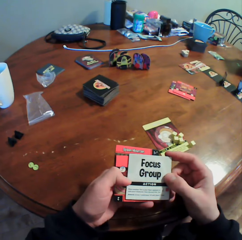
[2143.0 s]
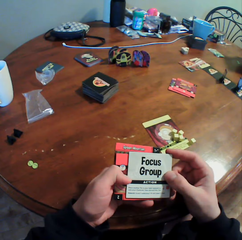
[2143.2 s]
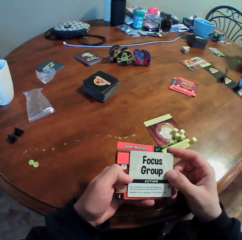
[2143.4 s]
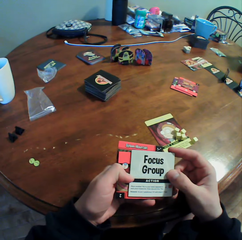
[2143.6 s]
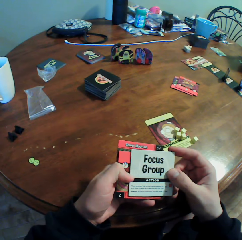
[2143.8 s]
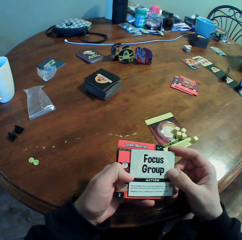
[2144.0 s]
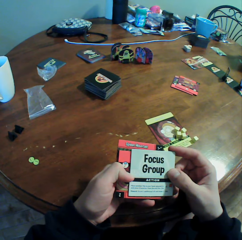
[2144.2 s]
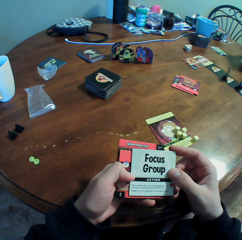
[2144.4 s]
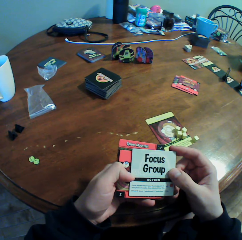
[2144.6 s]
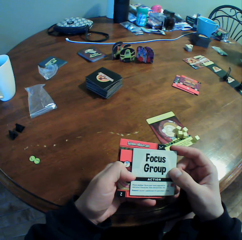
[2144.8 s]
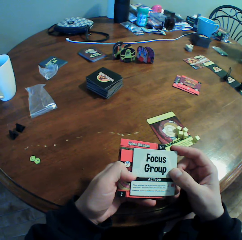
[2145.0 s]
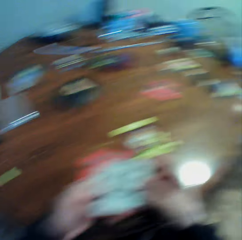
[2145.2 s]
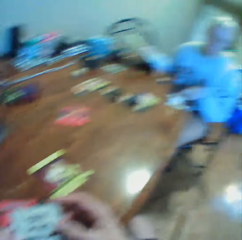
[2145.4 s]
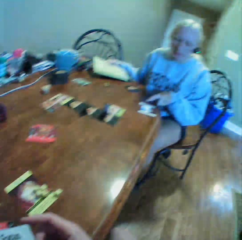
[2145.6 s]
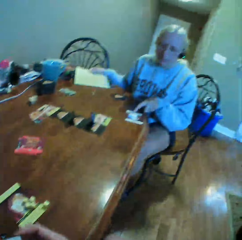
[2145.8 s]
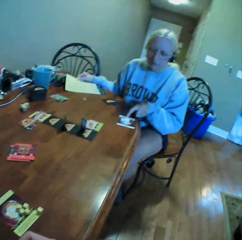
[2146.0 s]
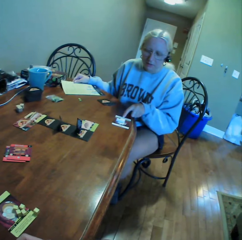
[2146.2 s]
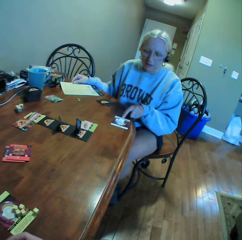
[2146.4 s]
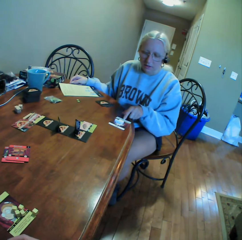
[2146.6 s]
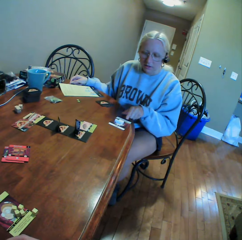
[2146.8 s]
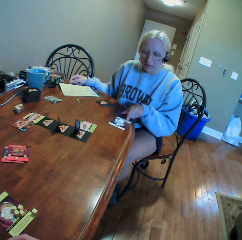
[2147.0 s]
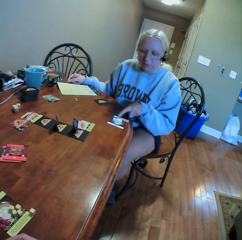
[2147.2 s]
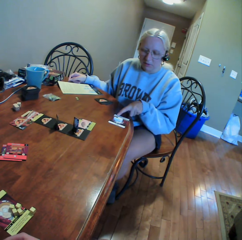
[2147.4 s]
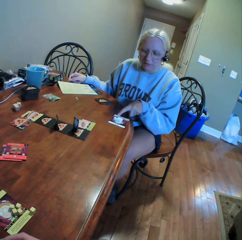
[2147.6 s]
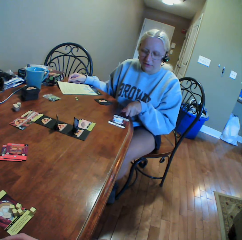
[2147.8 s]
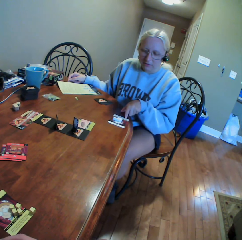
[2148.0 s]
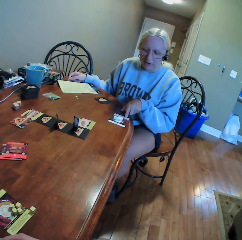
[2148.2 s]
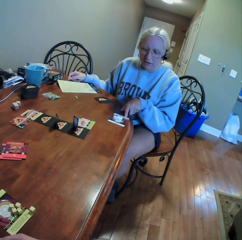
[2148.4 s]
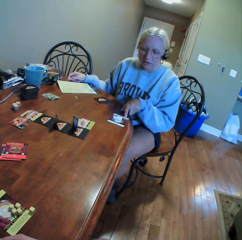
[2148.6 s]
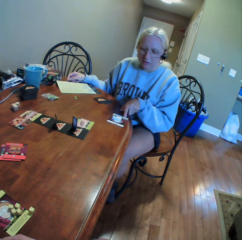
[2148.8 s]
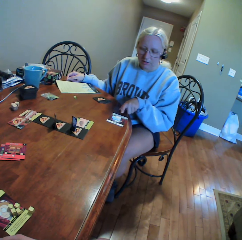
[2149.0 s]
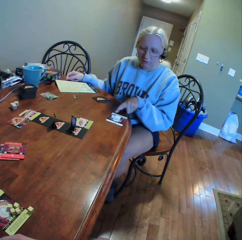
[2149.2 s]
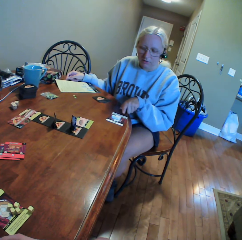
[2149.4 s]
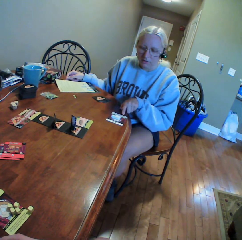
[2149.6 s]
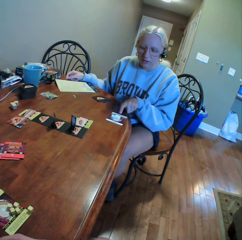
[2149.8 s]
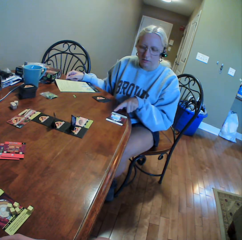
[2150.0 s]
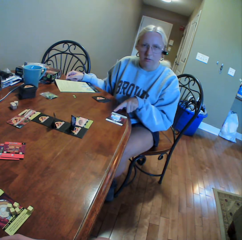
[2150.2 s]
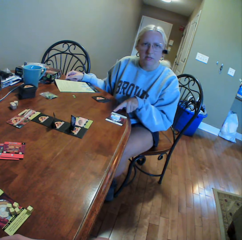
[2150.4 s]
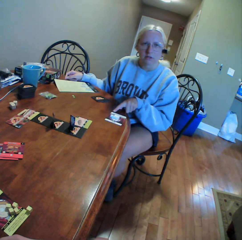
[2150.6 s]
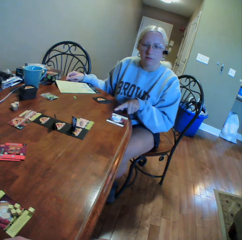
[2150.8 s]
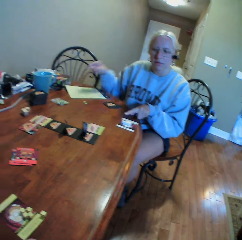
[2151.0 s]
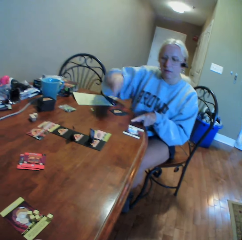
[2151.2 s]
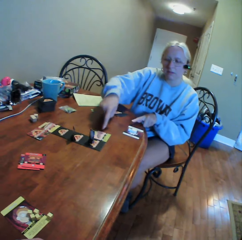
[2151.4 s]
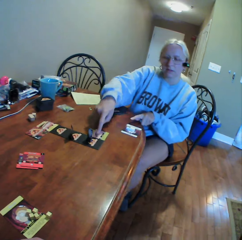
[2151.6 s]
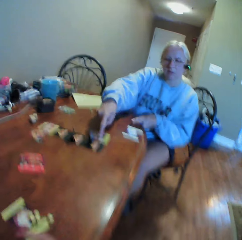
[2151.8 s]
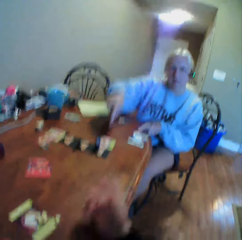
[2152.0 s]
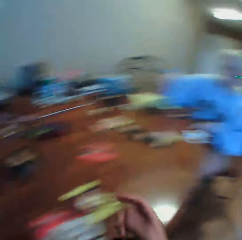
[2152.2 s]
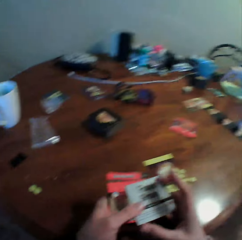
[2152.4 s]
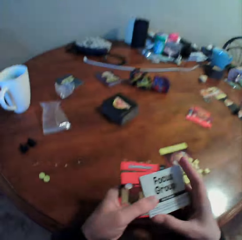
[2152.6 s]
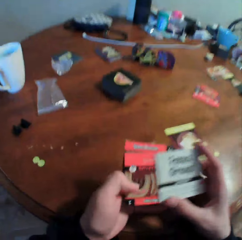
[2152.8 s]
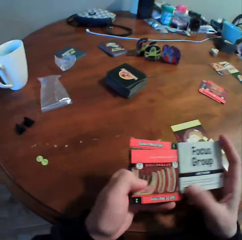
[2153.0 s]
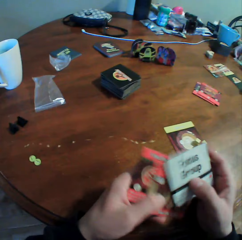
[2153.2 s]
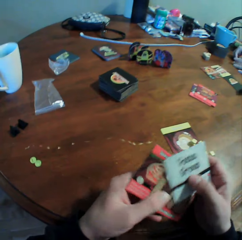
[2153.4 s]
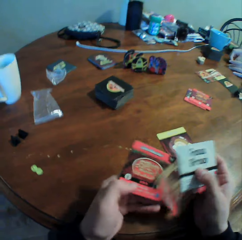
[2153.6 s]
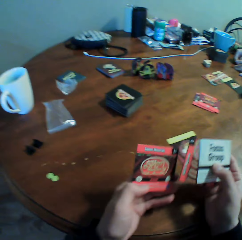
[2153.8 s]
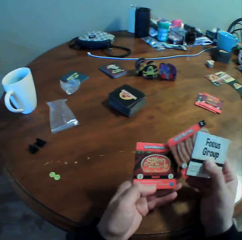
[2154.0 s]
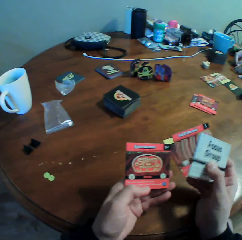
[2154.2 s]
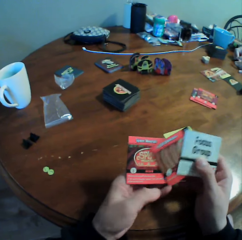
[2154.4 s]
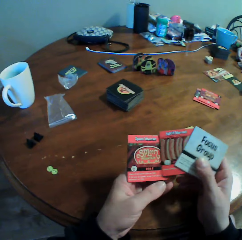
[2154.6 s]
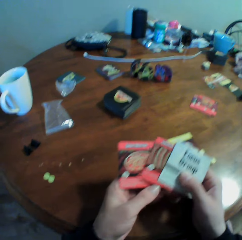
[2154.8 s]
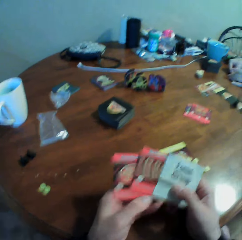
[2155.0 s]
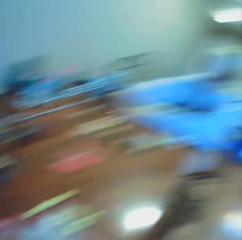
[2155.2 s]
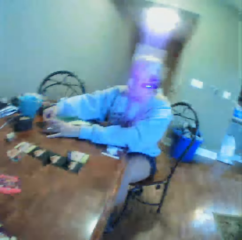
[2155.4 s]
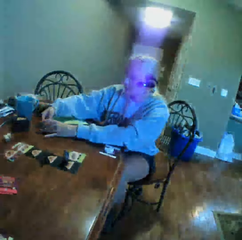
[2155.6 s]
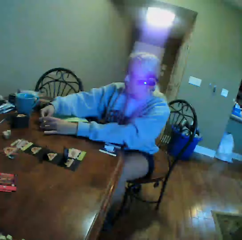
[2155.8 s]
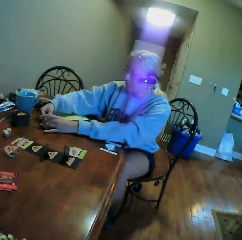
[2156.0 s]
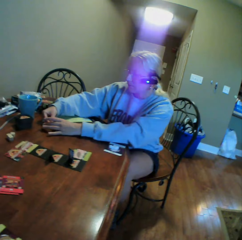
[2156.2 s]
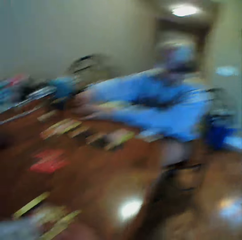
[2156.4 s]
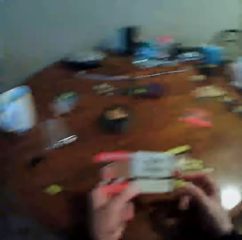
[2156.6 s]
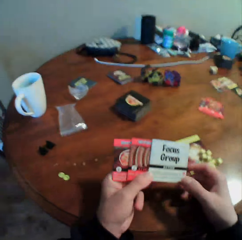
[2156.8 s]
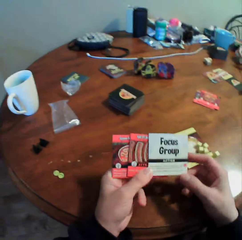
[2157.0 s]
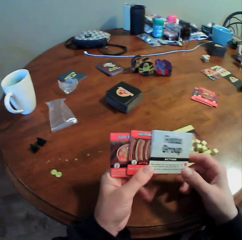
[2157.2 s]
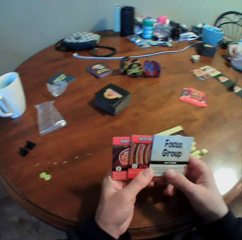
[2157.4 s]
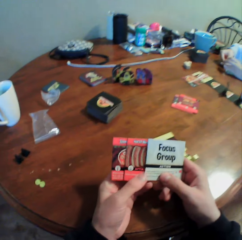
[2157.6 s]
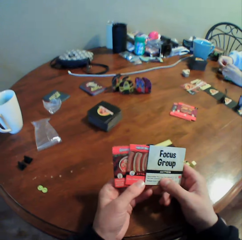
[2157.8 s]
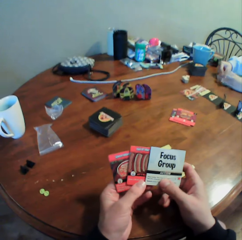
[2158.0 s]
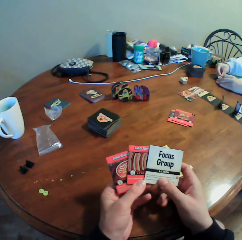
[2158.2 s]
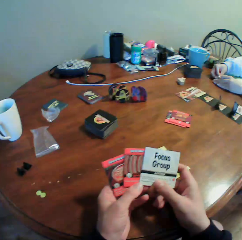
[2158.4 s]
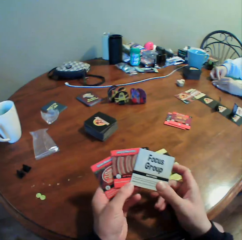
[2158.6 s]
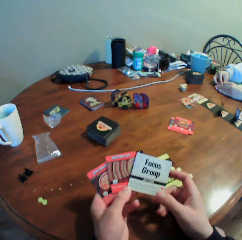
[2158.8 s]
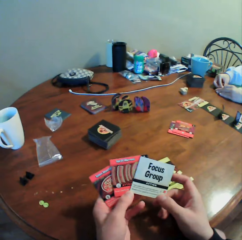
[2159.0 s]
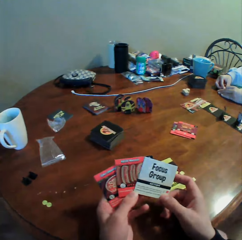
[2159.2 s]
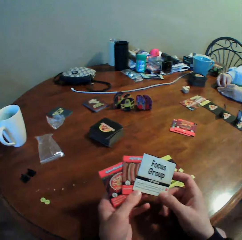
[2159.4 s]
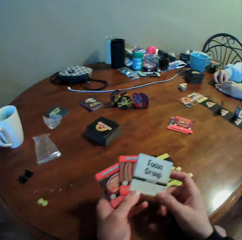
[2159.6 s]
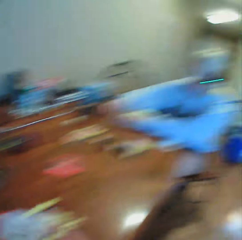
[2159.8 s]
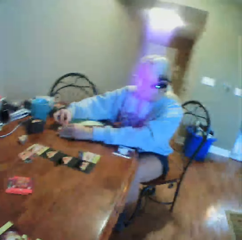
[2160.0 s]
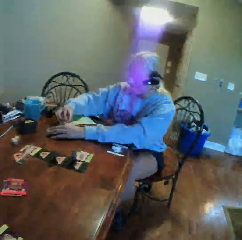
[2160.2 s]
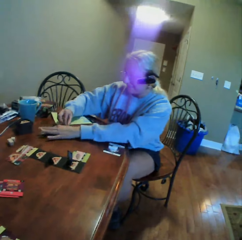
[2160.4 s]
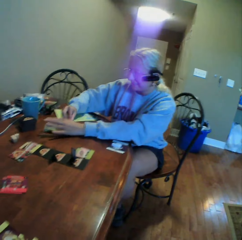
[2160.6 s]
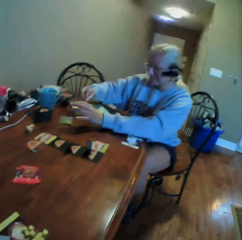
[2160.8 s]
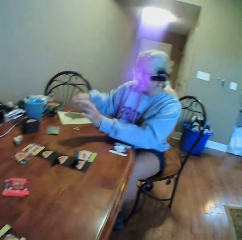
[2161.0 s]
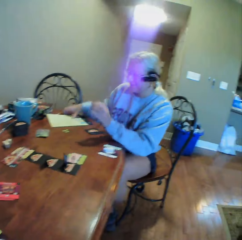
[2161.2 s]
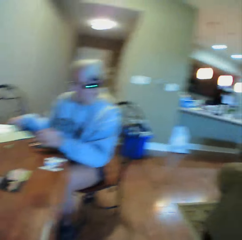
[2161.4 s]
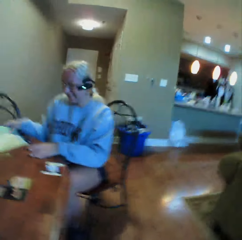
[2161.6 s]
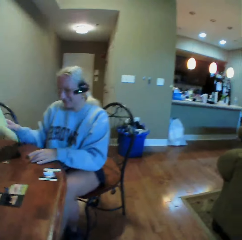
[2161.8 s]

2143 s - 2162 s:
The camera wearer looks at cards and sorts the cards in both hands. They hold a card with both hands. A woman puts a book on the table. The camera wearer looks around. The woman moves a finger. The woman points at something on the table with her finger. The woman points on a card. The camera wearer moves the cards. The woman picks something in a zipper bag. The camera wearer sorts the cards with both hands. They look around. They look at the cards and sort the cards with both hands. They look around. The woman does something on the table. The woman puts something on the table.

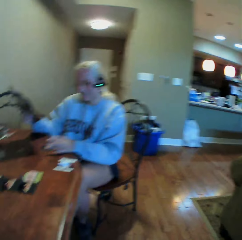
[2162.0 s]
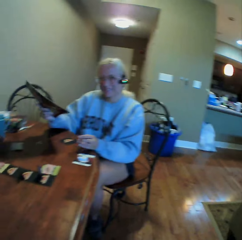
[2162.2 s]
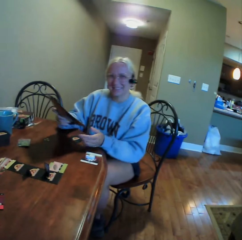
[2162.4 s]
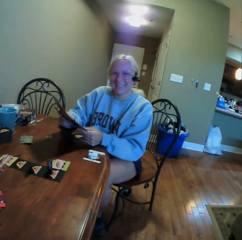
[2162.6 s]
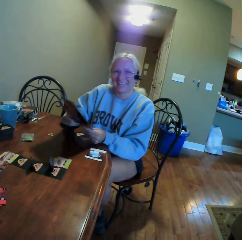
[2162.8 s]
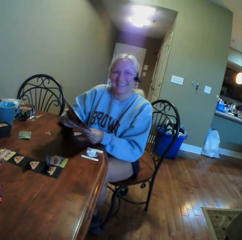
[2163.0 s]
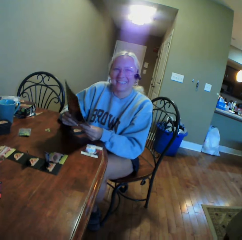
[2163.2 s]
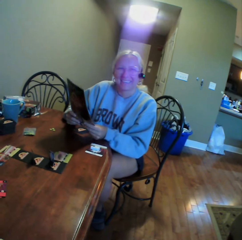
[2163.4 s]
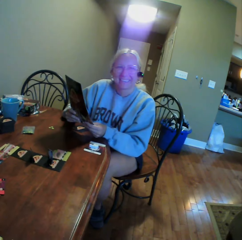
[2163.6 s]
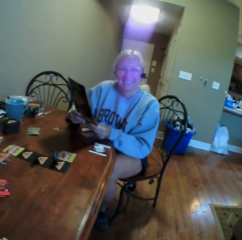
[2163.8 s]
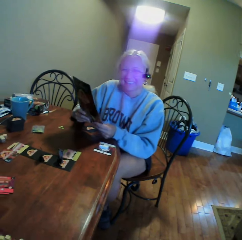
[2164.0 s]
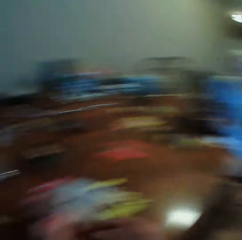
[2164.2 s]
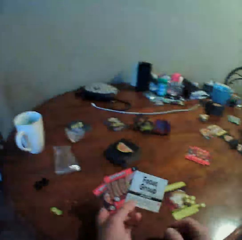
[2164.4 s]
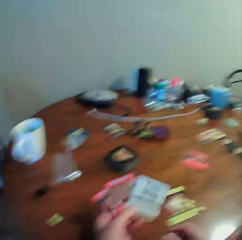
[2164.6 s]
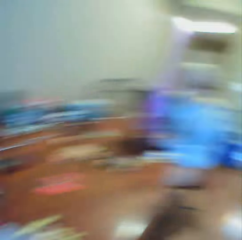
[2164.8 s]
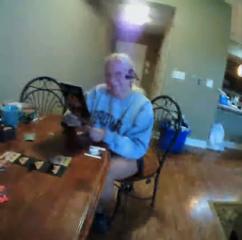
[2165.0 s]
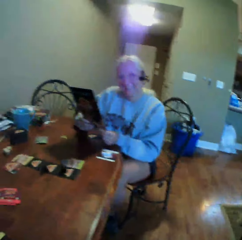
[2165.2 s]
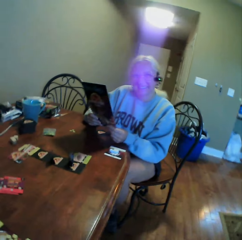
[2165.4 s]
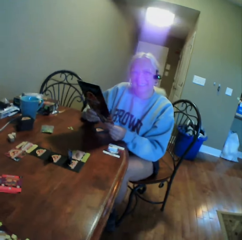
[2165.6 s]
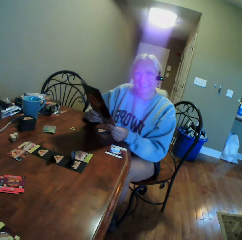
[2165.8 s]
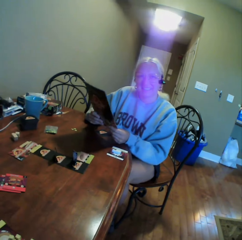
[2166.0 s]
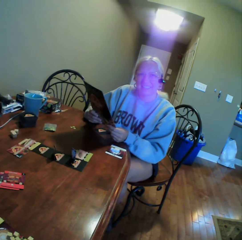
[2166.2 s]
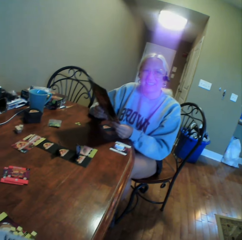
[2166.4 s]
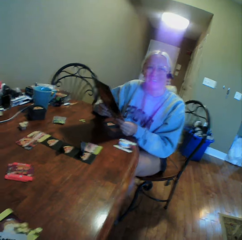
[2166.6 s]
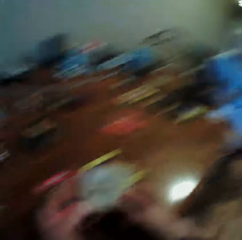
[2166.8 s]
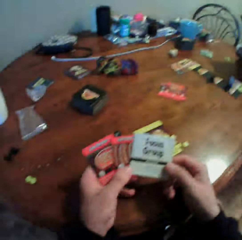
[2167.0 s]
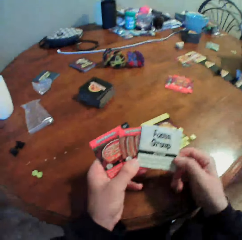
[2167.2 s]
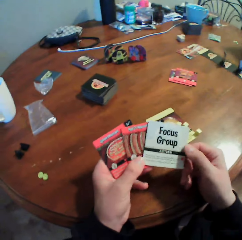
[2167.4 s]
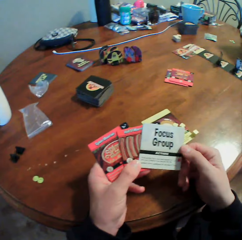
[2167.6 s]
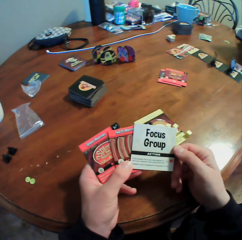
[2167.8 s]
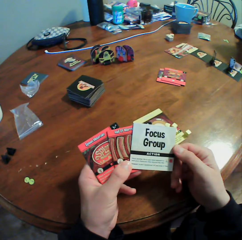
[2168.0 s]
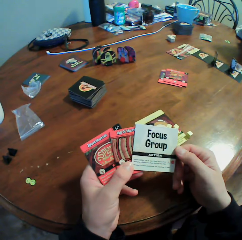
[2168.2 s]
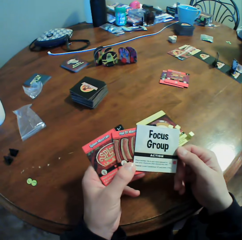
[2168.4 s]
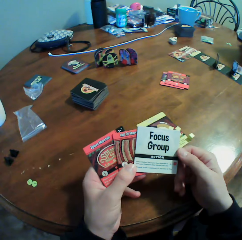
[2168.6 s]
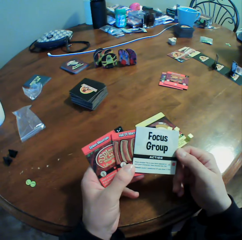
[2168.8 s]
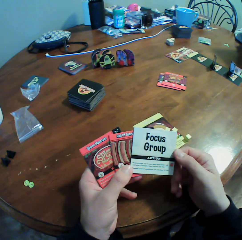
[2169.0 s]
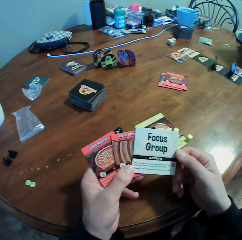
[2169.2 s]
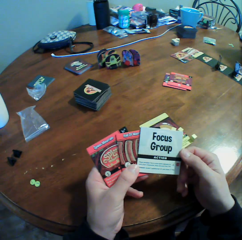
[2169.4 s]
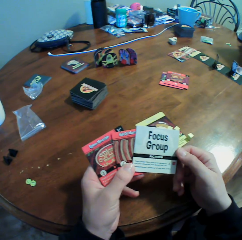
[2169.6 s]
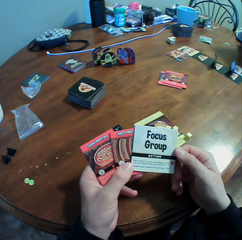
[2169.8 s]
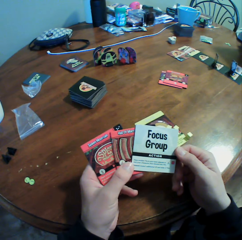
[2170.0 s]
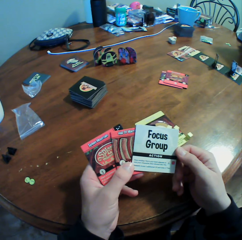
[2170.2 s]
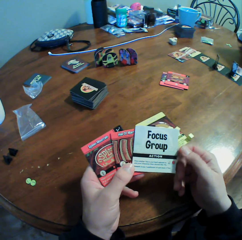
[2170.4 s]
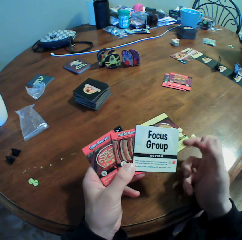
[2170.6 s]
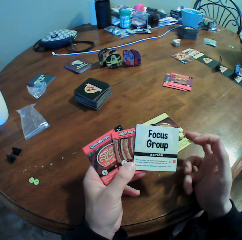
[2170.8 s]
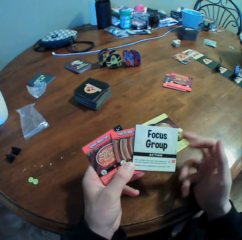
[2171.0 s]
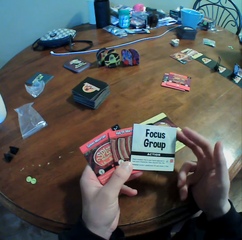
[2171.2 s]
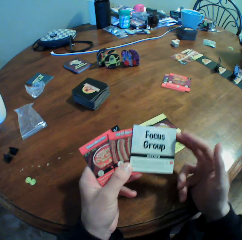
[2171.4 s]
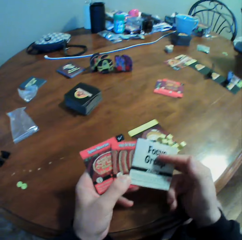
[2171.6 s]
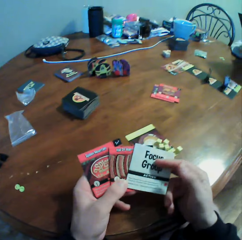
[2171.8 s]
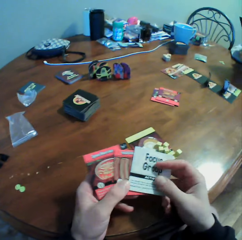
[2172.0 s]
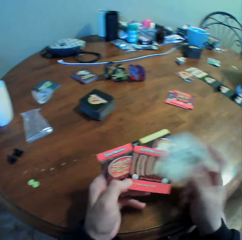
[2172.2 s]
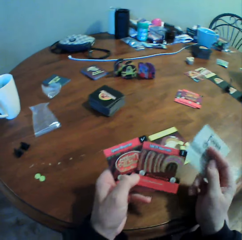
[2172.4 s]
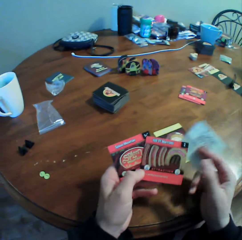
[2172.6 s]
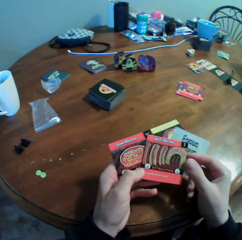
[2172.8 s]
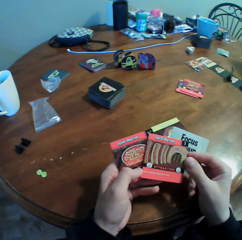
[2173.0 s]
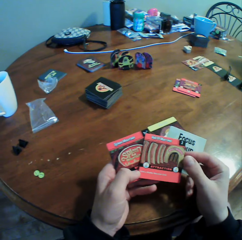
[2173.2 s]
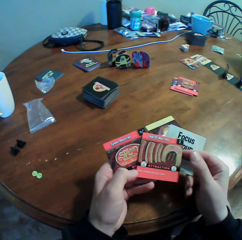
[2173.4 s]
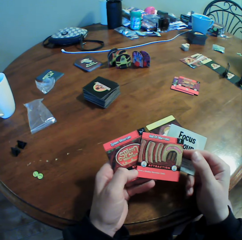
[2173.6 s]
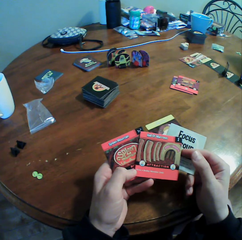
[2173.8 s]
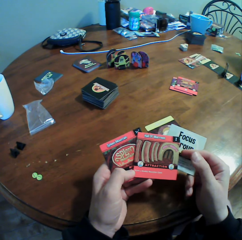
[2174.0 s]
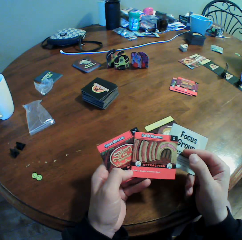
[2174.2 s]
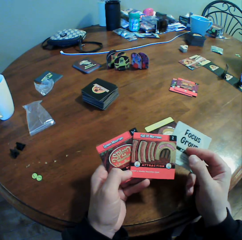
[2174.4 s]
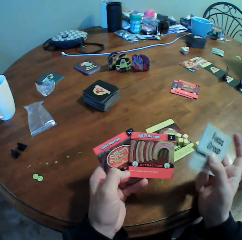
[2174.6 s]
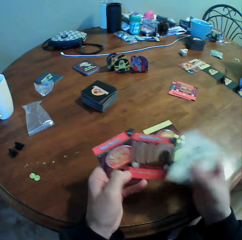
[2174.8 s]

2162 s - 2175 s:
A woman picks up a book from the table. The woman holds the book with both hands, looks around, and holds the book with both hands. The camera wearer looks at cards. They hold the book with both hands. They move fingers. They move the cards. They sort the cards with both hands. They look at the cards.
